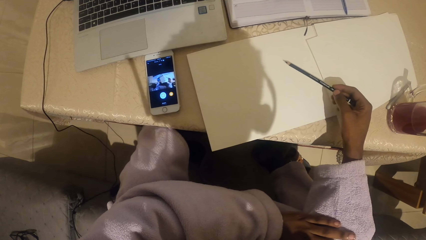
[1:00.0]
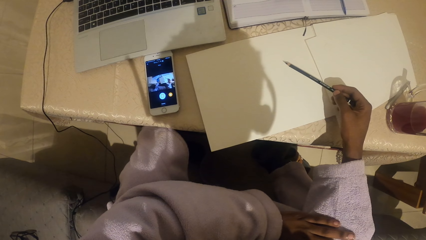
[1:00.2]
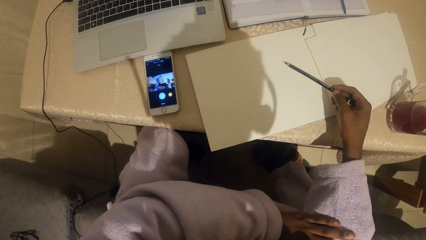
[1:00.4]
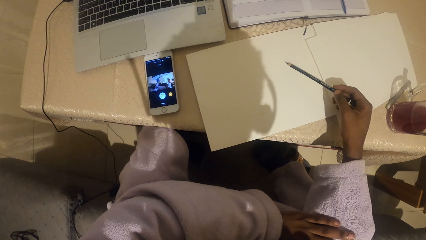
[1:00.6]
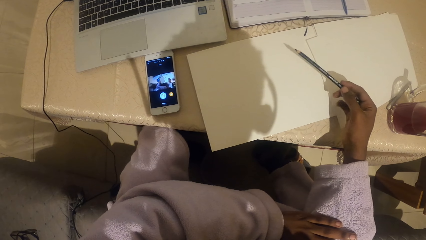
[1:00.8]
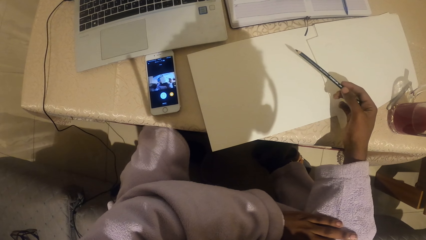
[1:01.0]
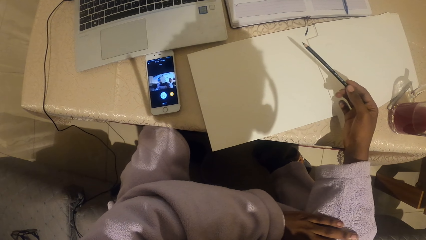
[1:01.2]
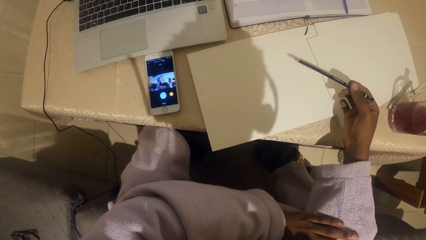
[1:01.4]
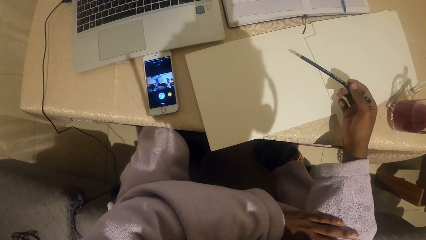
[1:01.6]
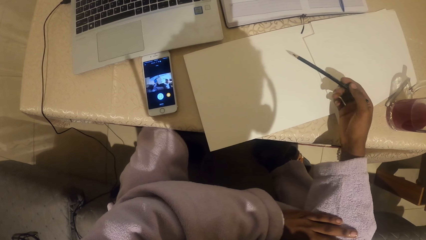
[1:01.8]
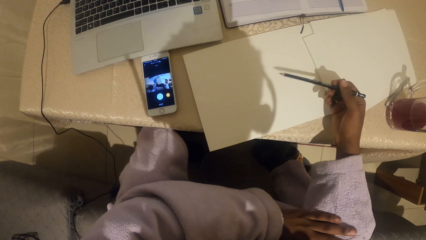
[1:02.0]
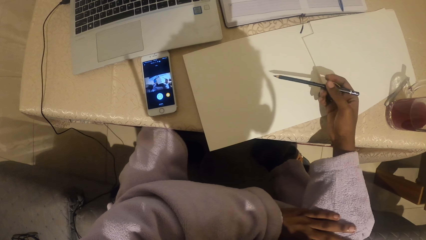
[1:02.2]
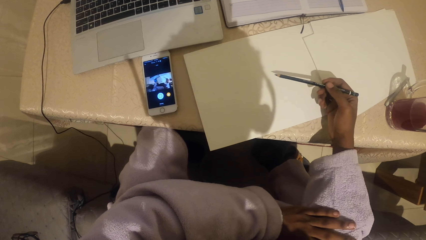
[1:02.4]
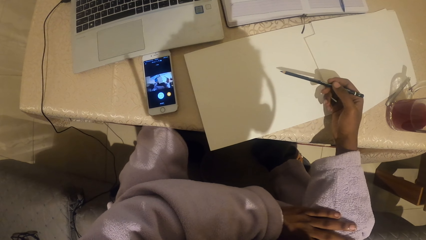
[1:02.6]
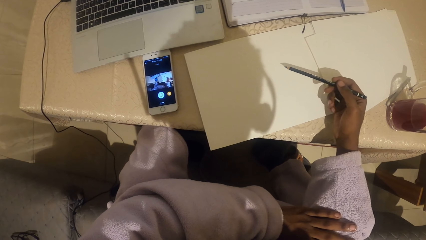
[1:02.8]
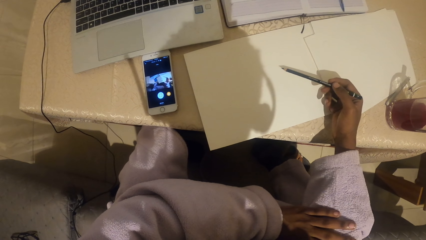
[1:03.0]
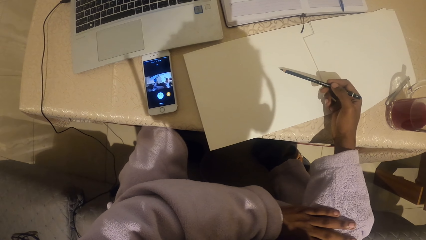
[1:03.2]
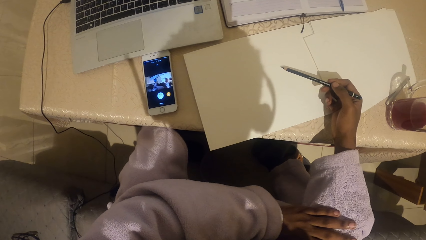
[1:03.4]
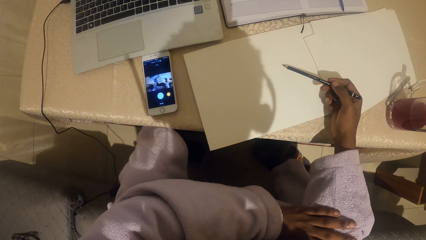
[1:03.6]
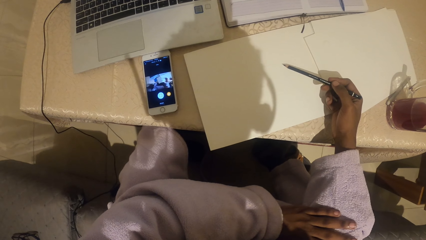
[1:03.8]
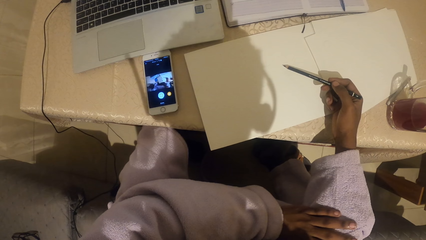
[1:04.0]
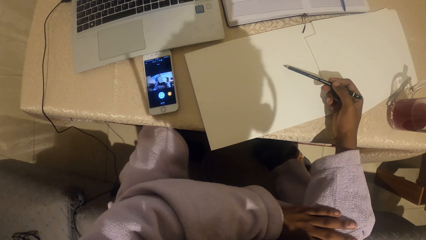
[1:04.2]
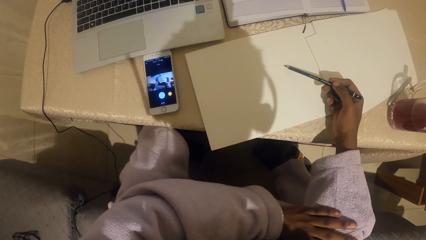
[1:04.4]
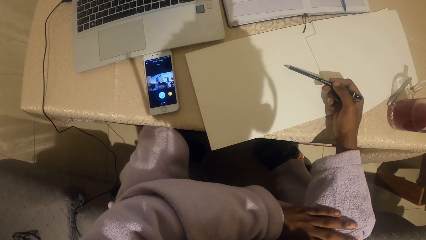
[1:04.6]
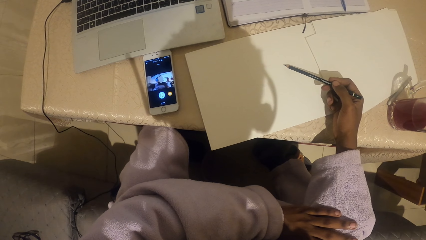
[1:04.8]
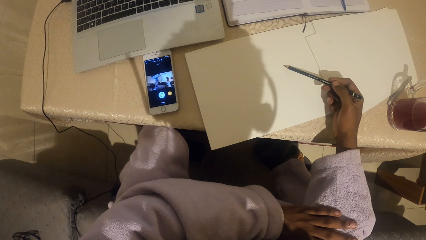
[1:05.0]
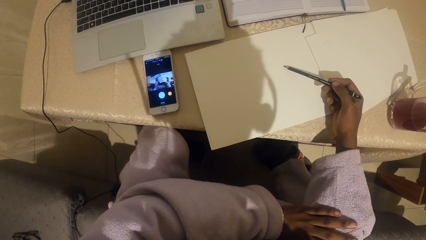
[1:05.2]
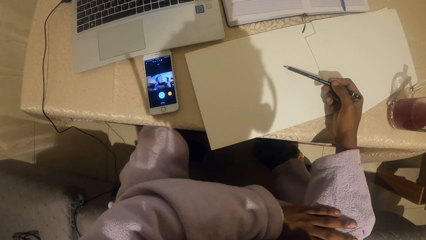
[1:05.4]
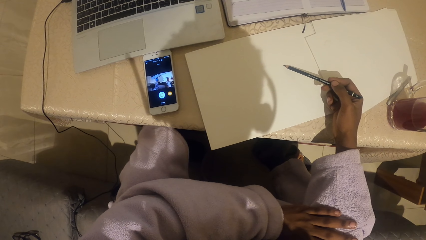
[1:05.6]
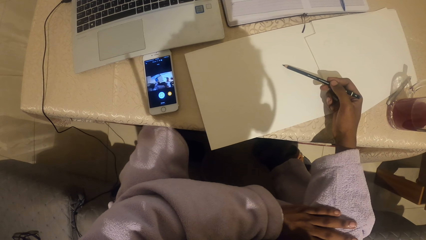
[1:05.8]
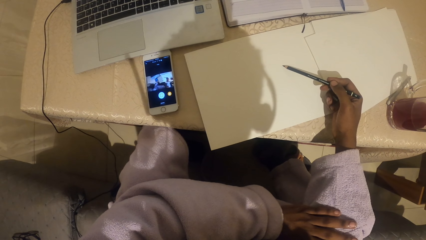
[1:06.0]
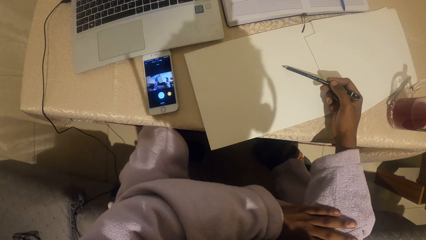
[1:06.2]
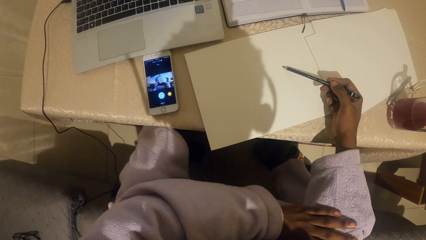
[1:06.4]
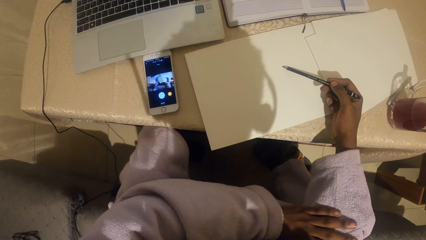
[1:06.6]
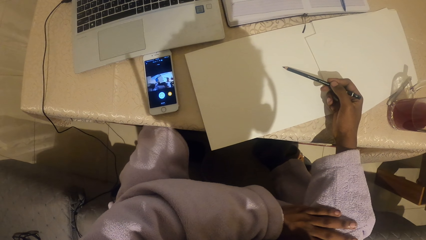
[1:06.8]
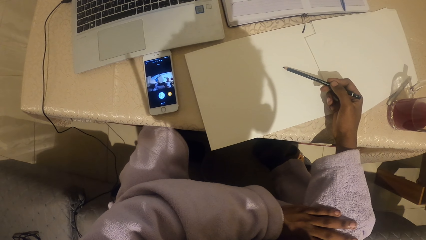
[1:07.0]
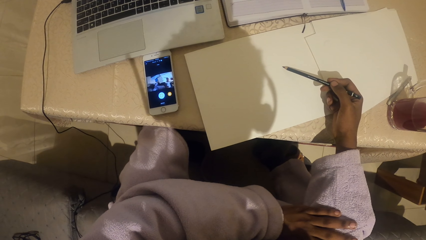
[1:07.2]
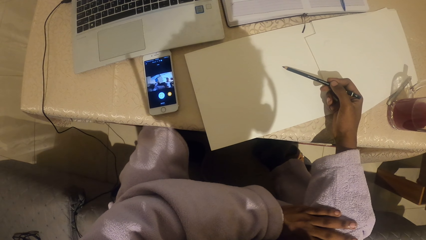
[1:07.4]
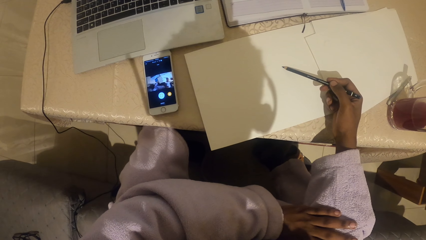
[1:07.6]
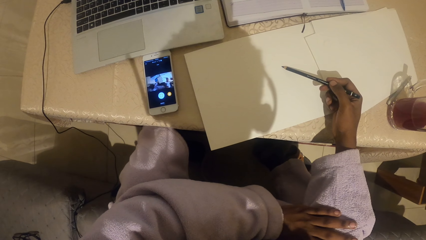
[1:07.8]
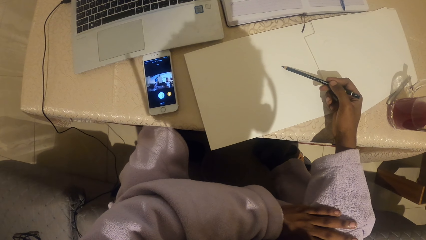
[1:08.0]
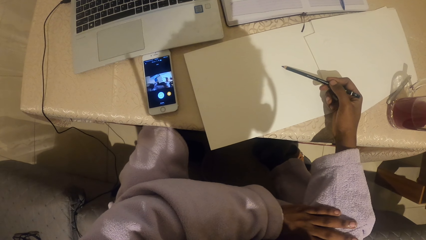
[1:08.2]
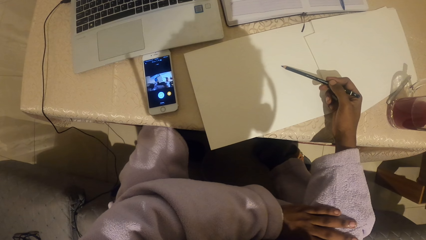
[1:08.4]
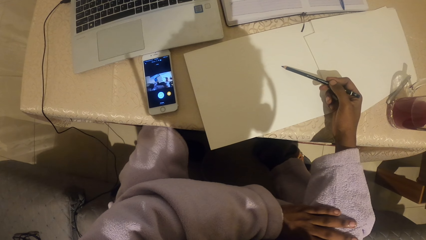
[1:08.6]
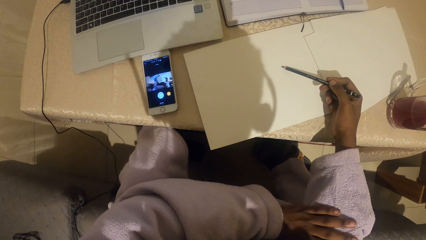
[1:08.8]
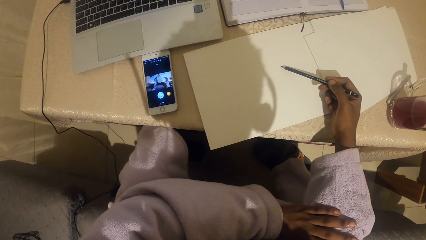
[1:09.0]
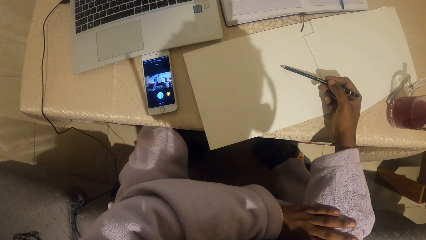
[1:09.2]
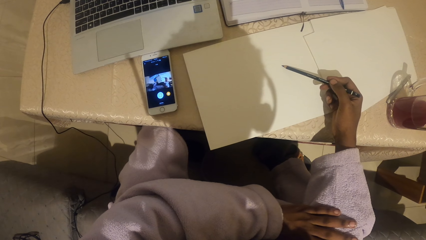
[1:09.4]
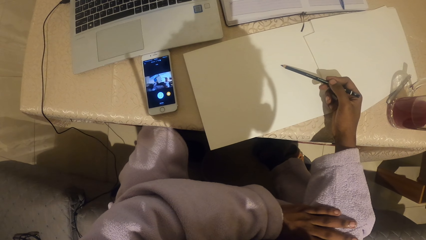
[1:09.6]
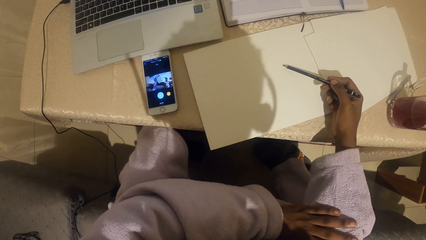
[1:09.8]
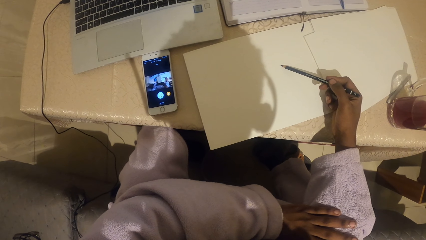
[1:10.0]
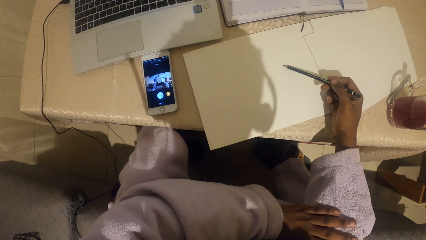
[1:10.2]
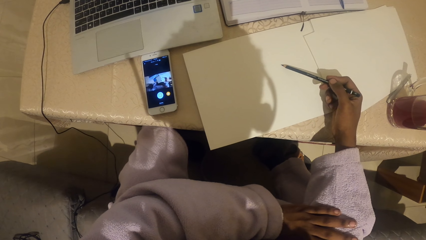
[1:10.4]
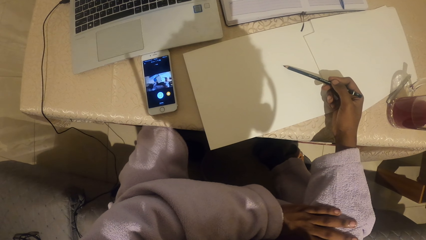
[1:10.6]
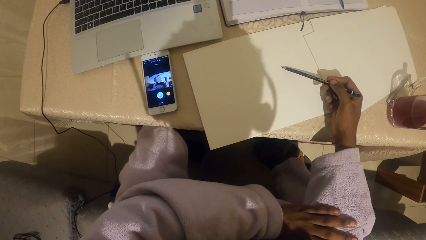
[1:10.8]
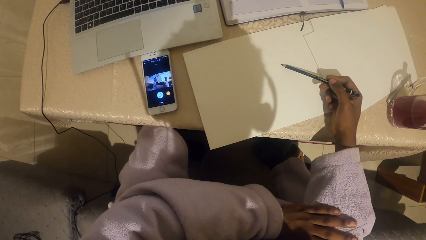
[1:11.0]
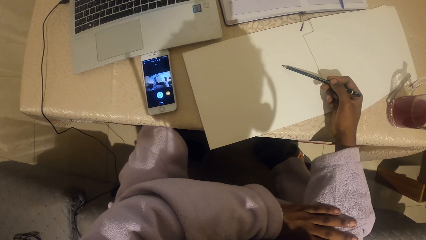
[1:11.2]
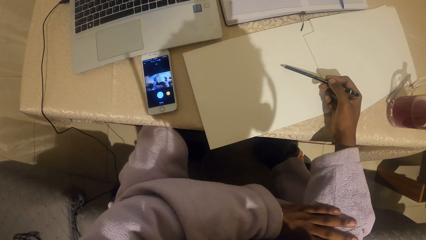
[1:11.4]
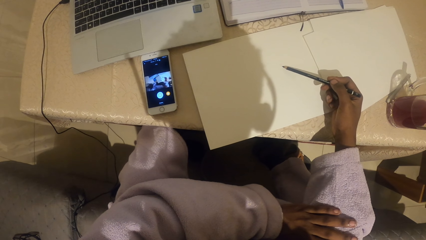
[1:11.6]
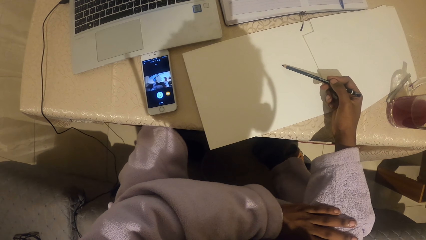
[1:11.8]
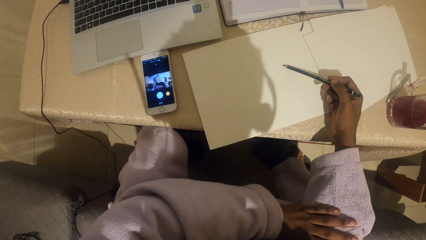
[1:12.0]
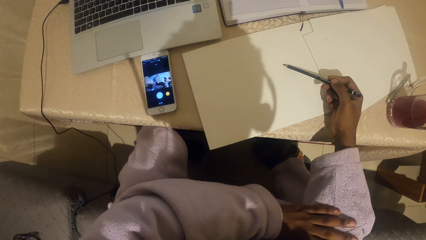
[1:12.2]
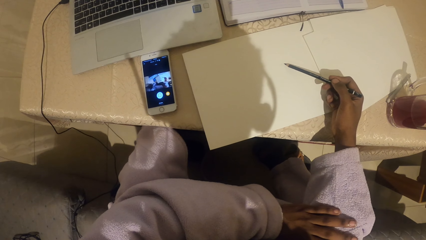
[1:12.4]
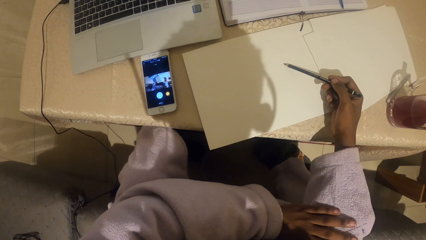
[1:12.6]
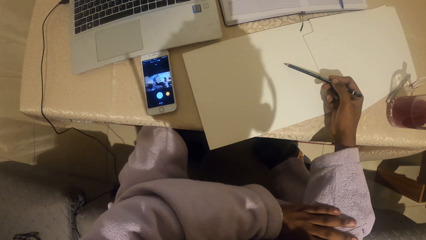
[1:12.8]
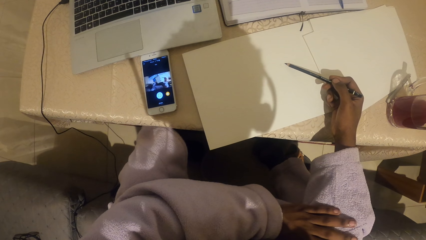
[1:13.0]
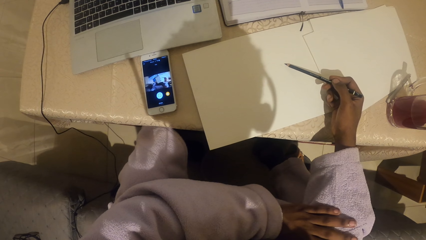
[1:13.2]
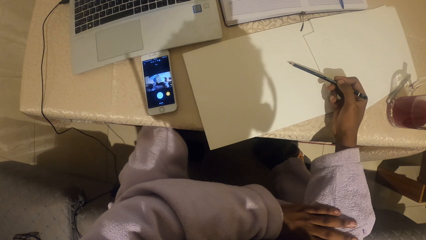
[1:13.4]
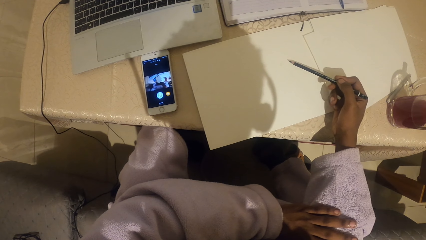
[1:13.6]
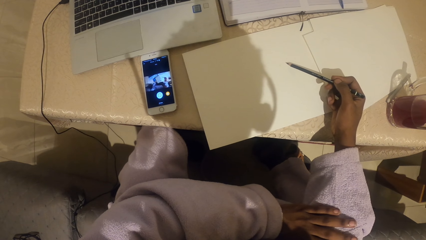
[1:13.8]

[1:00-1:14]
The camera wearer draws on a paper. They draw on the piece of paper with a pencil.

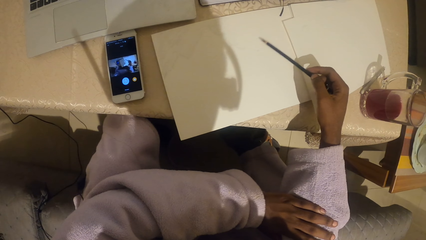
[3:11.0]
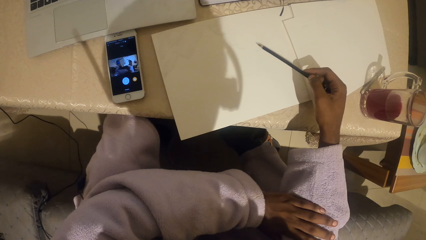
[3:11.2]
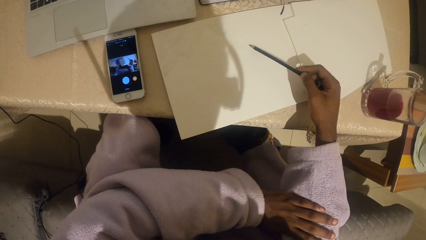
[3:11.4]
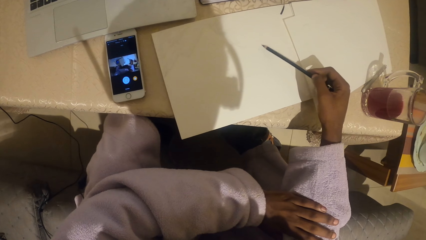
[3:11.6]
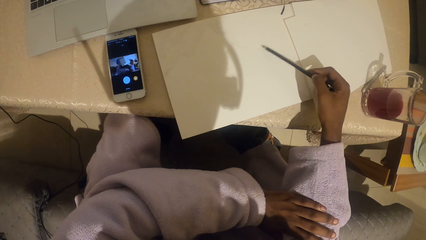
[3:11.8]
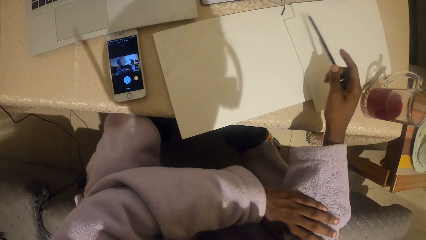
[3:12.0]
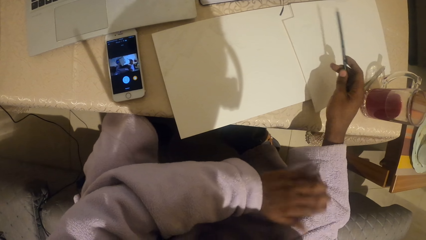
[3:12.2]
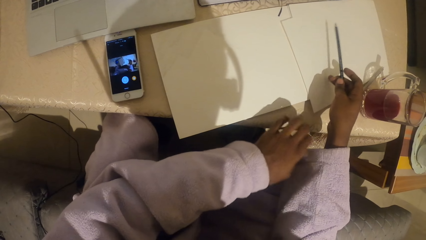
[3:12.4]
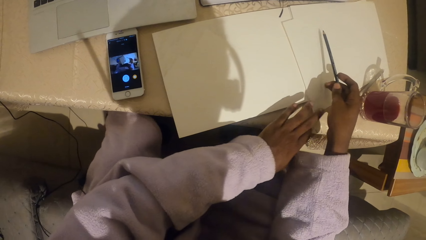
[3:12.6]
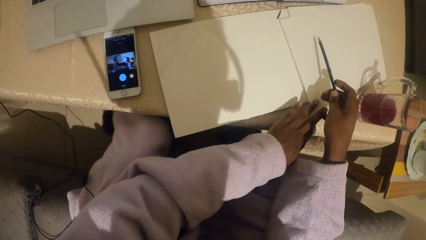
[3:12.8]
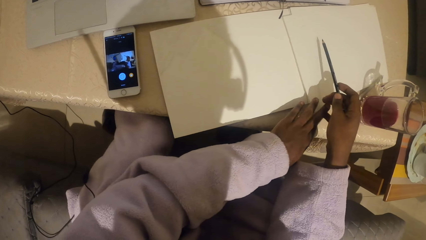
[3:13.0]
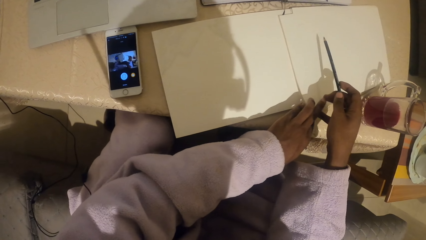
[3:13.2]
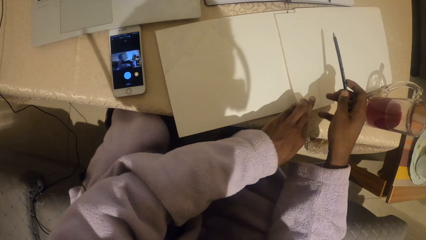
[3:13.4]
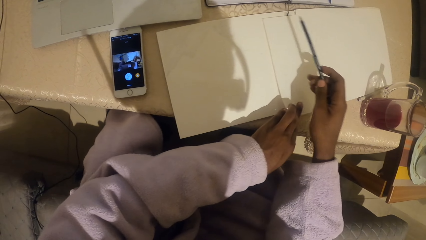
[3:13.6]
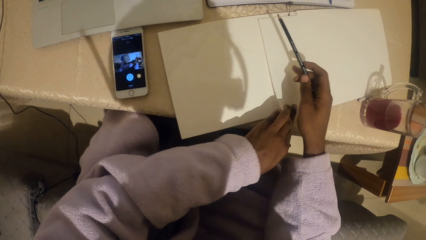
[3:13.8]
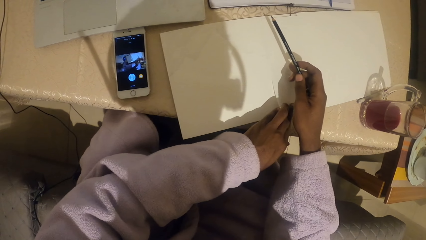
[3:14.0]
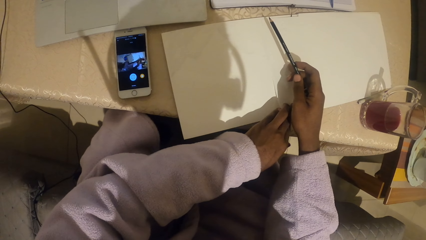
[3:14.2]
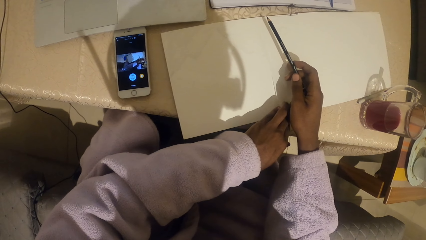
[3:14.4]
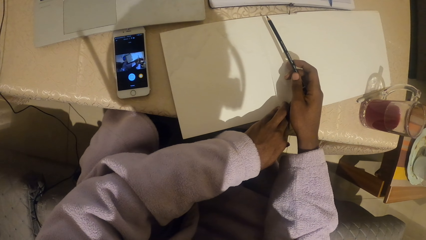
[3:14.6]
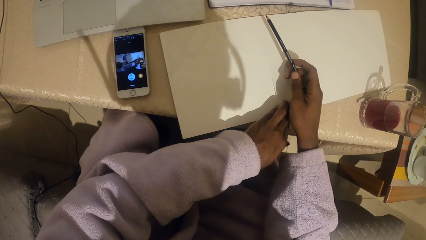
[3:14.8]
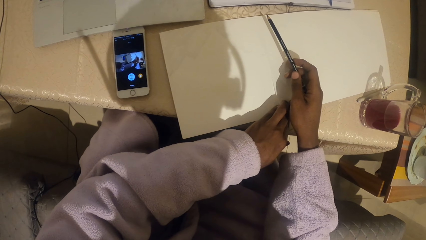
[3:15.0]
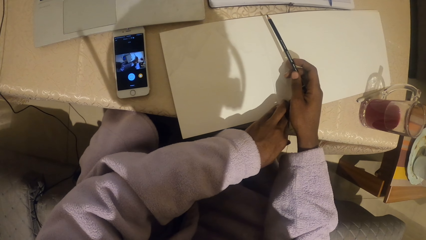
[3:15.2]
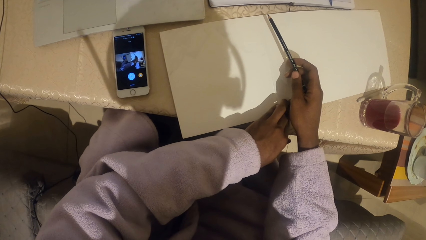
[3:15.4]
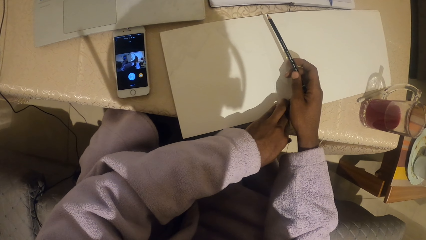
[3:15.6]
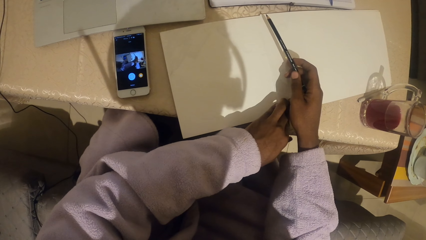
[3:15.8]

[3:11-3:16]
The camera wearer pulls a paper.
